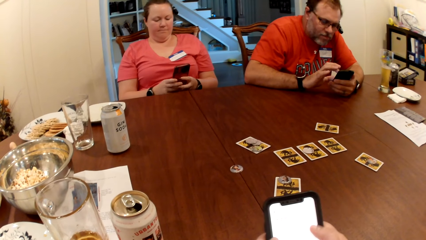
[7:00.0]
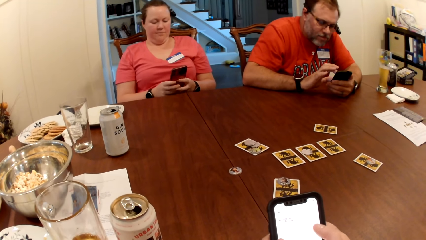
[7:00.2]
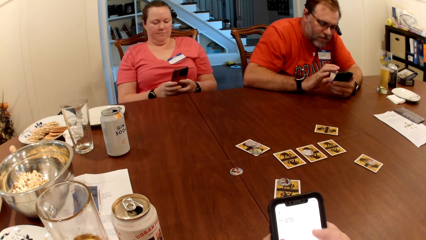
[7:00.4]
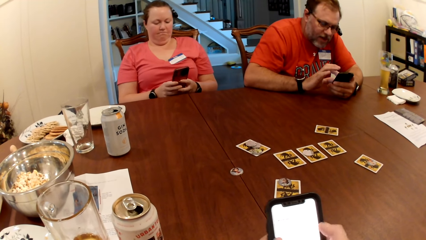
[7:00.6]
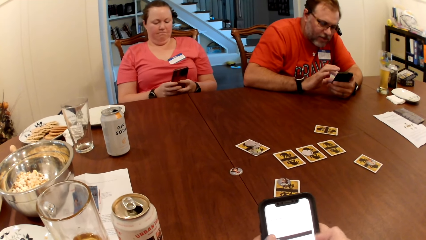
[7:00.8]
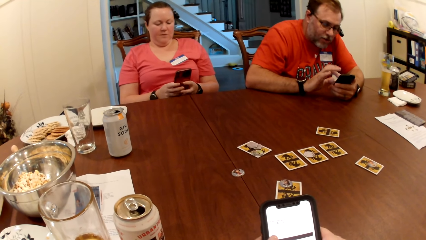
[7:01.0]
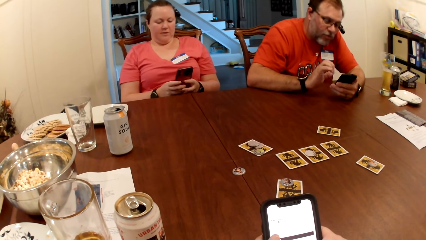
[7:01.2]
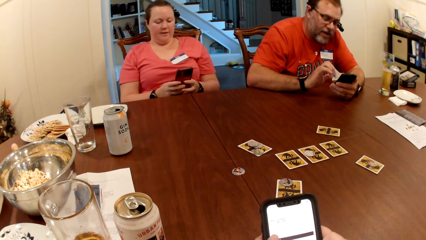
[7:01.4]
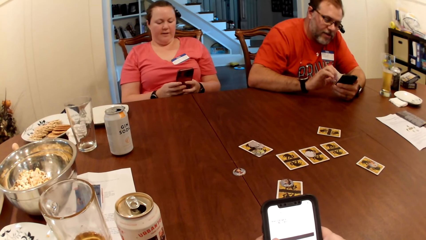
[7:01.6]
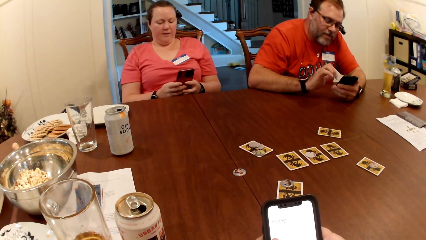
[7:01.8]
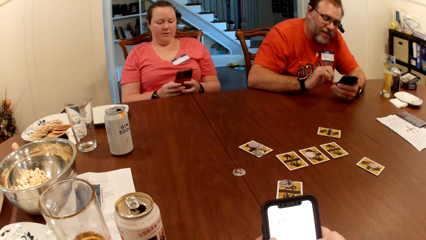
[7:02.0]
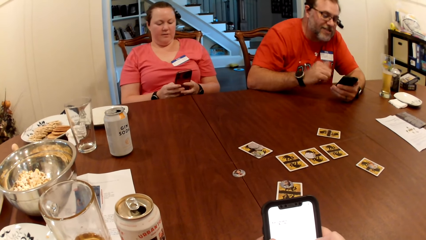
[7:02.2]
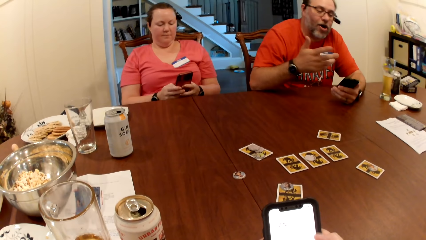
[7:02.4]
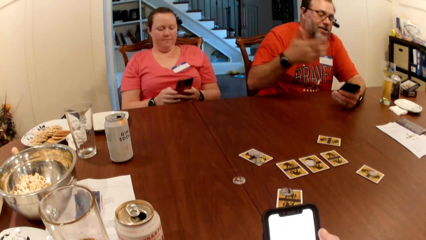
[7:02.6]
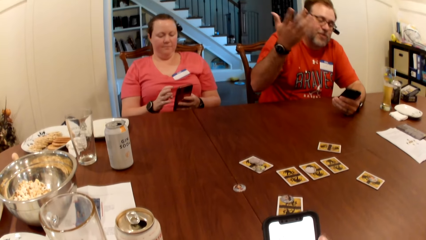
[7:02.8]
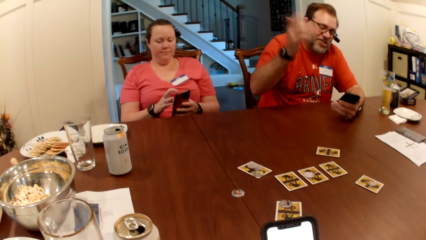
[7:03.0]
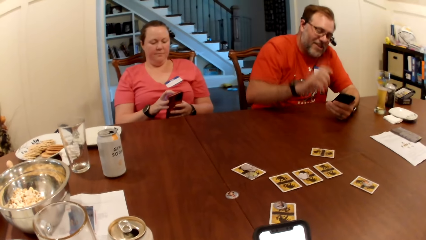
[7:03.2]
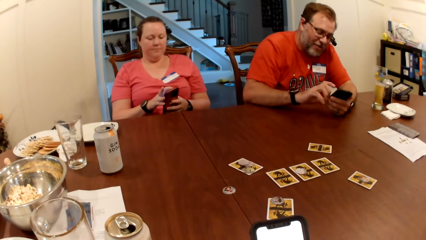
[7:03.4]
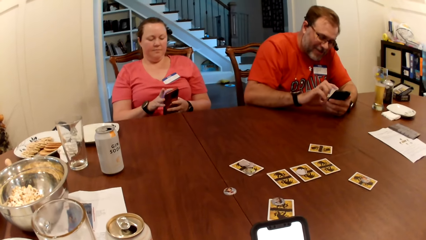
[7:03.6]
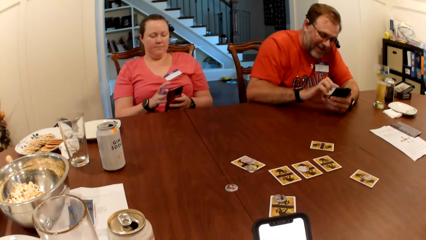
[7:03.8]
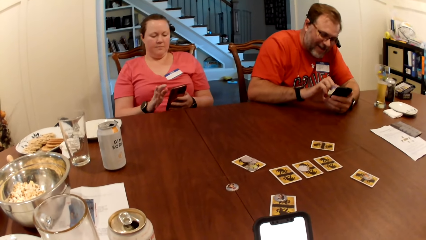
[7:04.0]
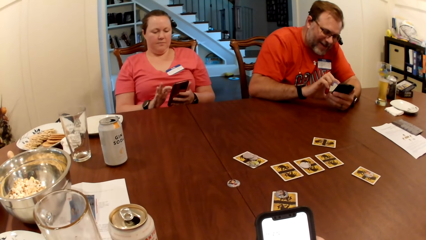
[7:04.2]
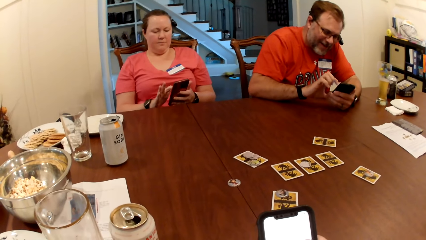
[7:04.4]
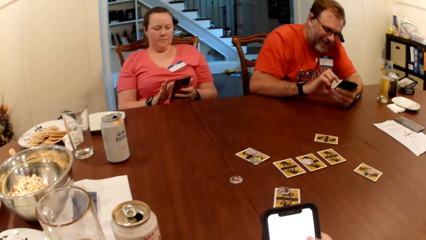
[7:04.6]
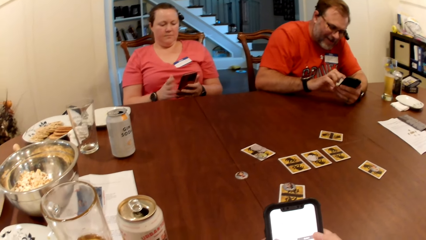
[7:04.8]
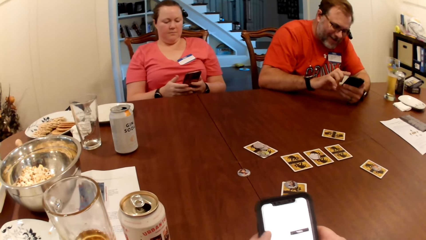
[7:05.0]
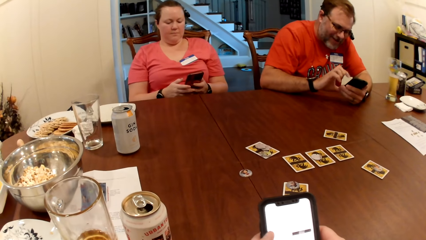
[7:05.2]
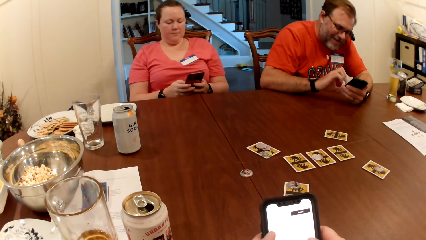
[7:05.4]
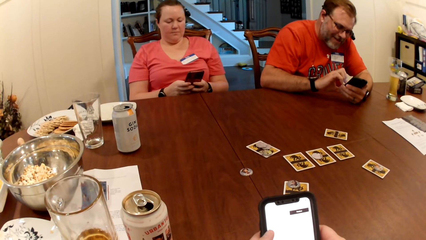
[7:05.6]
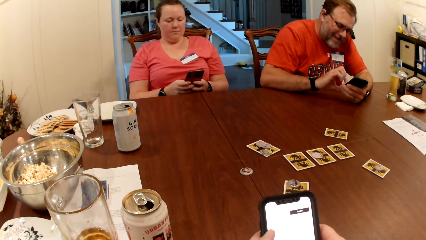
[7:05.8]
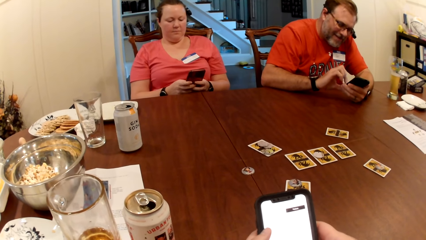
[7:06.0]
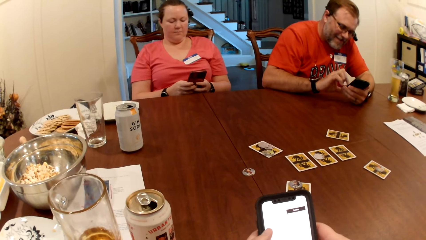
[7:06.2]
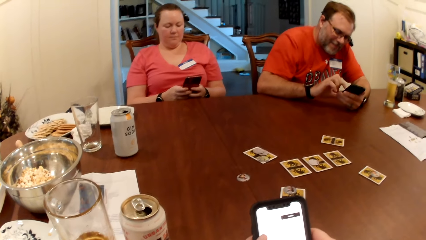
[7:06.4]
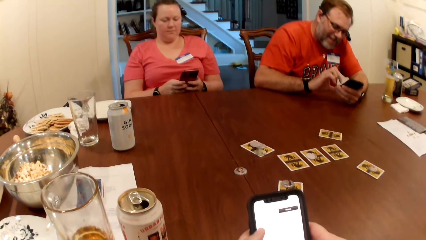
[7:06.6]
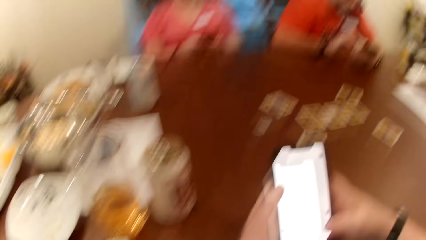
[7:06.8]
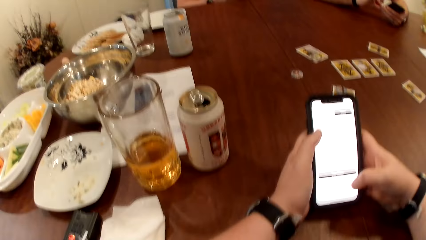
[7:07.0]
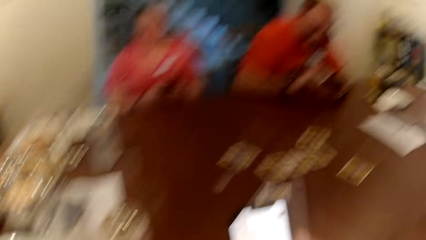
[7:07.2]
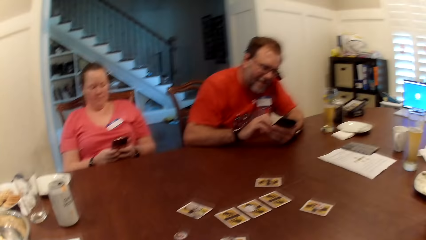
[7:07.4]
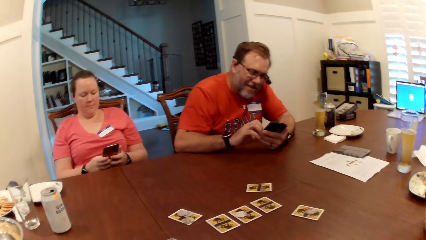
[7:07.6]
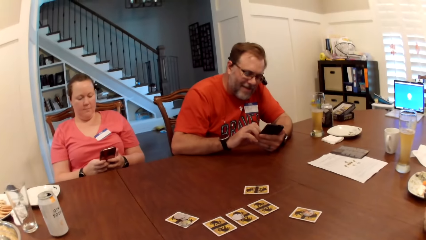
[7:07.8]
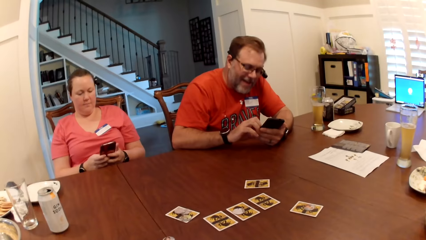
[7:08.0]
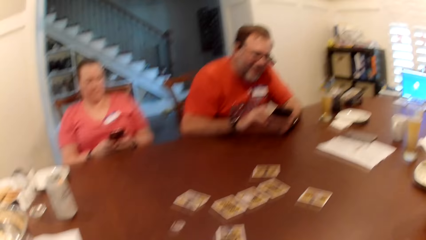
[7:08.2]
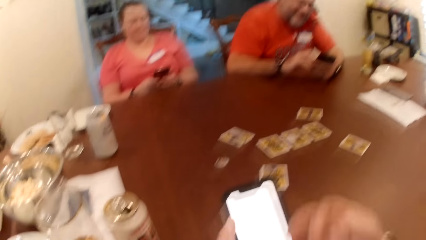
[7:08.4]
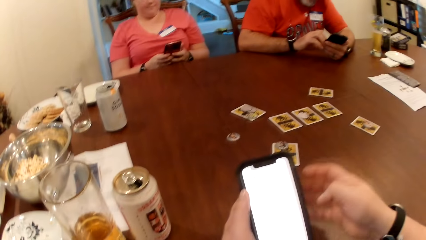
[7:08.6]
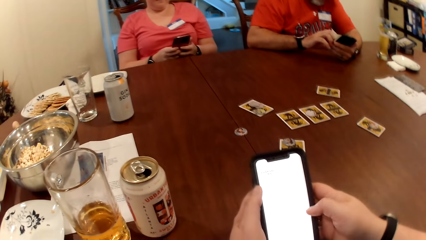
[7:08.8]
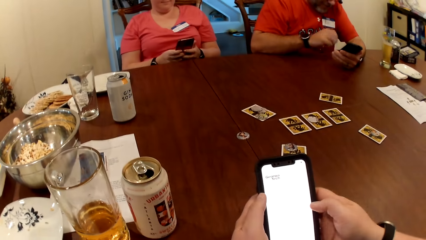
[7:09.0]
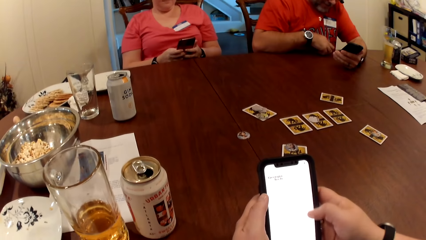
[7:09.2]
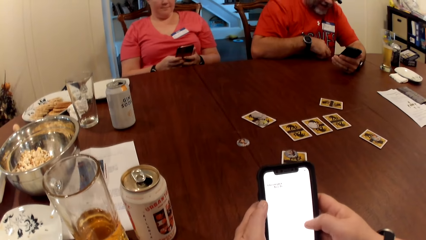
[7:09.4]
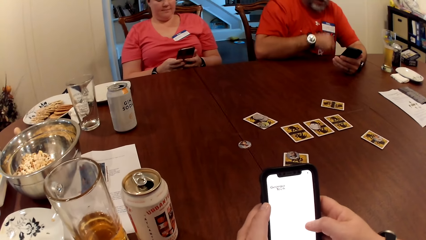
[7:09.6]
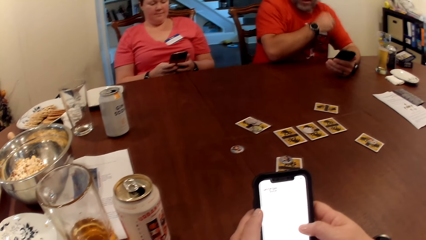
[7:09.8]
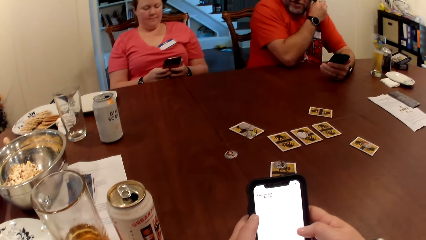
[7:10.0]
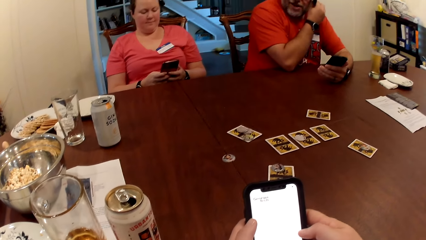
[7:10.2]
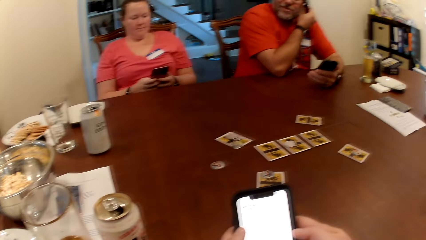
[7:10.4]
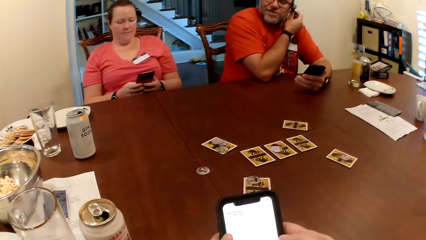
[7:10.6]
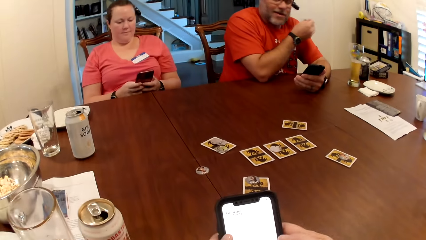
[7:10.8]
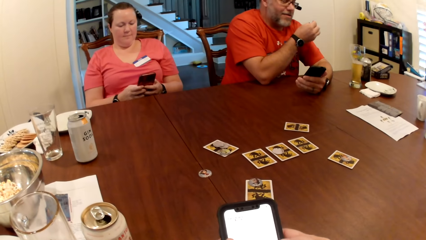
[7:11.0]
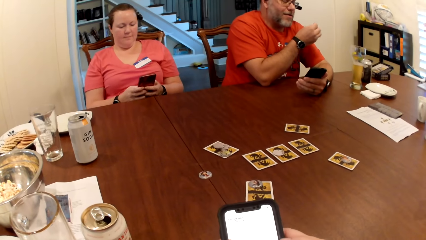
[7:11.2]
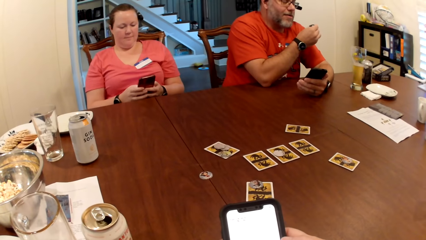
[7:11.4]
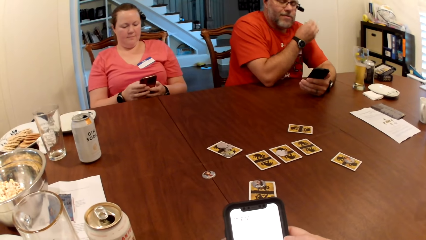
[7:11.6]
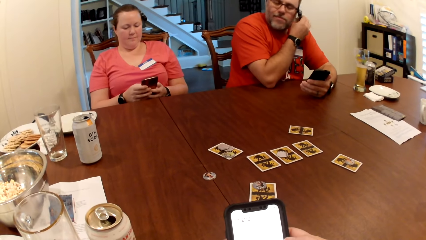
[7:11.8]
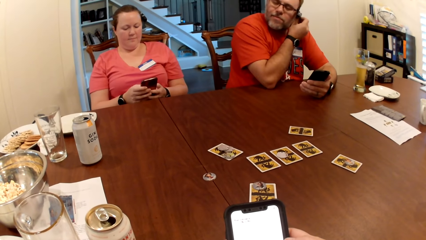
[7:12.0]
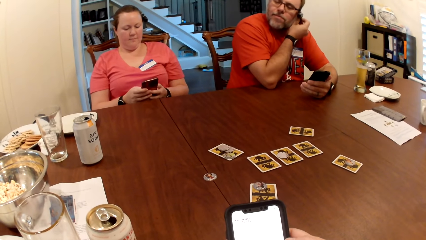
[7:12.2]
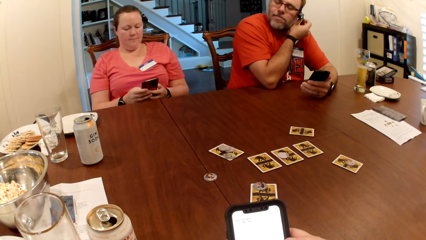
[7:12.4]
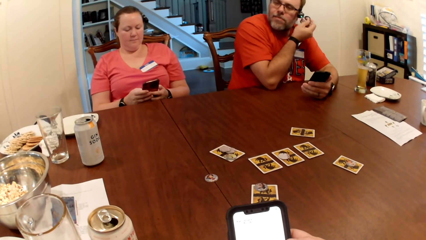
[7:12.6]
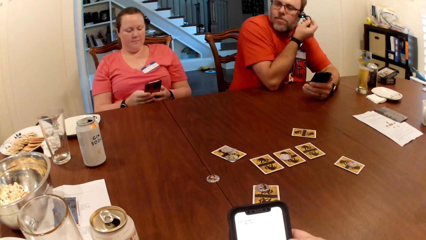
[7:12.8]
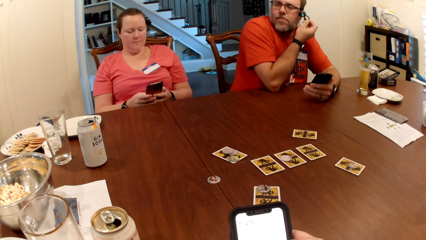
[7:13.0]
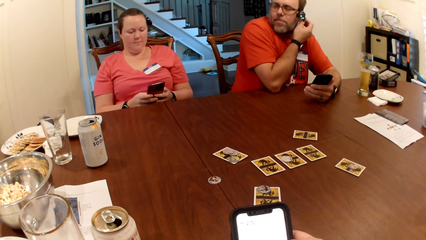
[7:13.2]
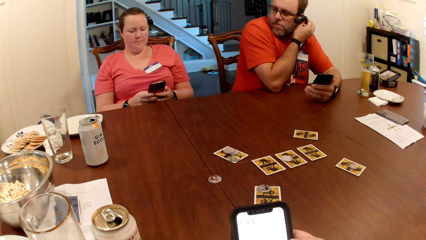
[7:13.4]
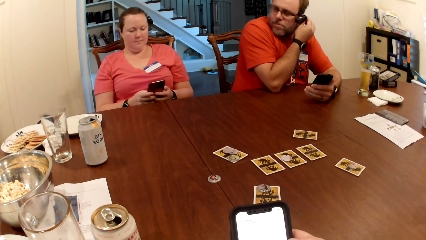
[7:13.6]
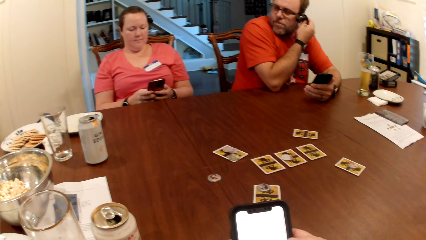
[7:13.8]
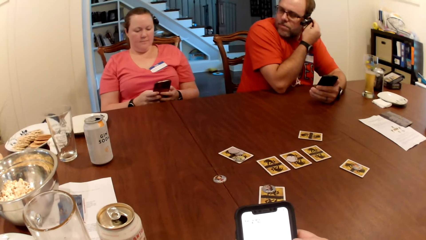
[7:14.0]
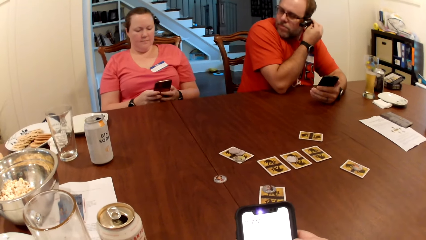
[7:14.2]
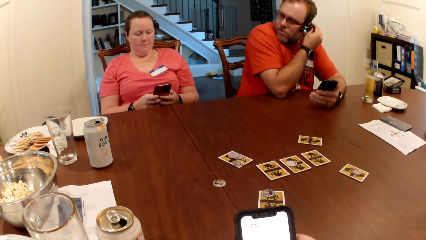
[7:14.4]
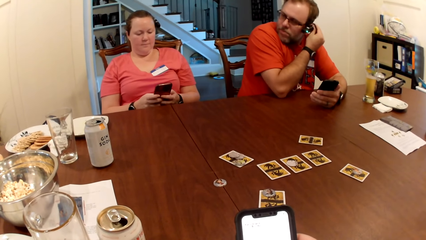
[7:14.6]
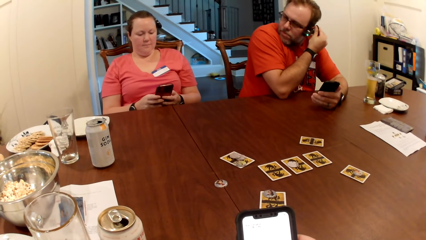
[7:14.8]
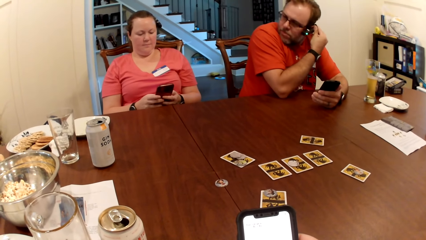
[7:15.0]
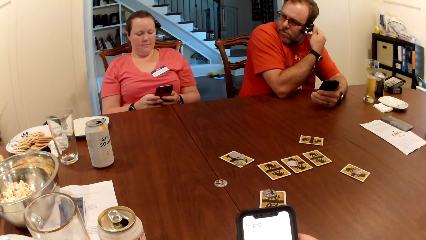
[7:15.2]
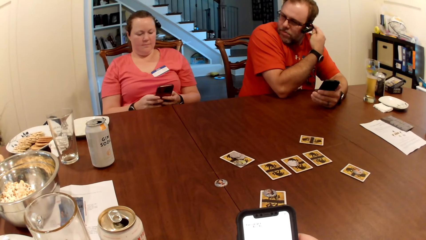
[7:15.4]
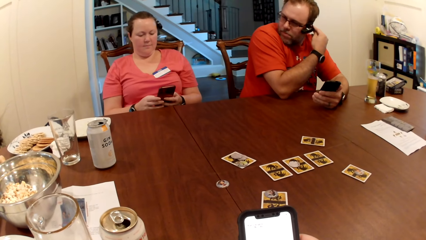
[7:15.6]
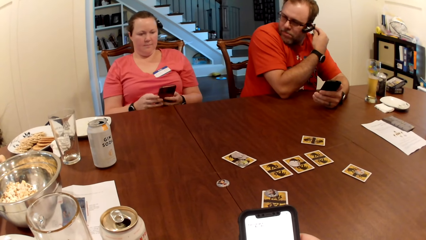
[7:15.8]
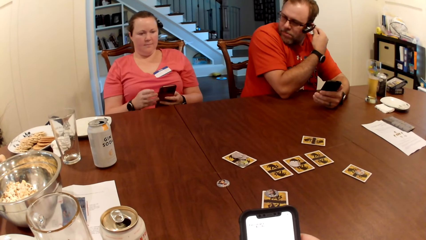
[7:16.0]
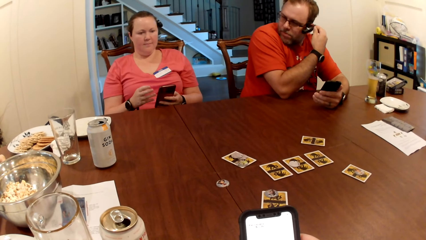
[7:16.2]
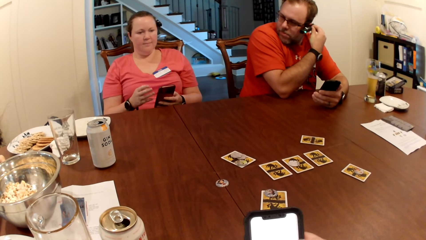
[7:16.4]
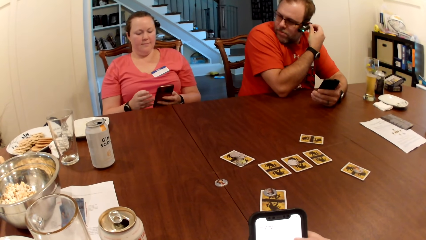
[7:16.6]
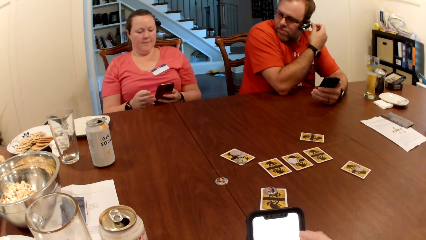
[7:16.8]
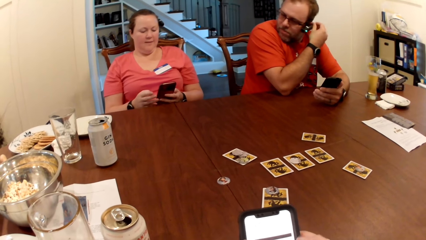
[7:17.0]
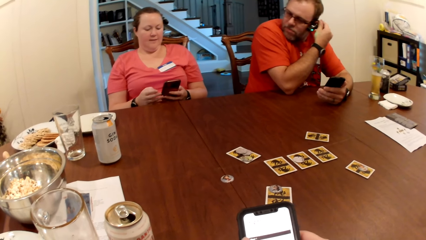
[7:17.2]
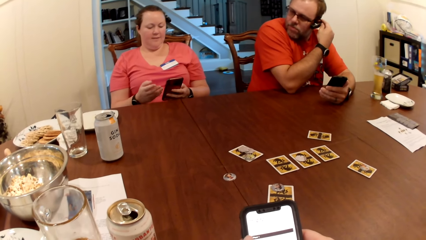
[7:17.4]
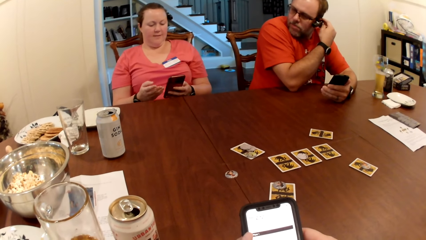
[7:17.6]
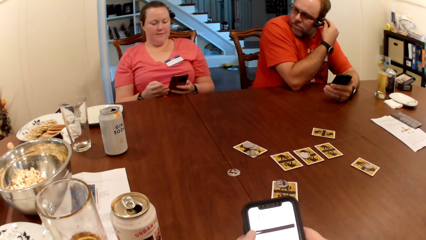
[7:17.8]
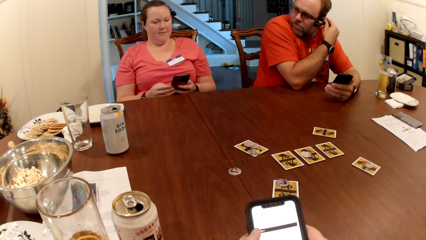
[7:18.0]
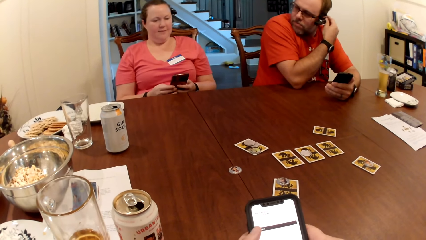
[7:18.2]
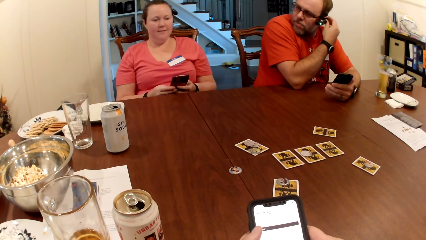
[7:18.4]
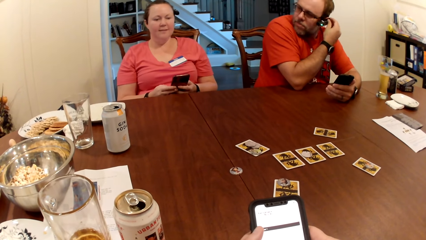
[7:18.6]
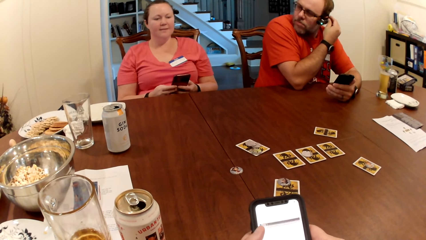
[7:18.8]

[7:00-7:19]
A man interacts with the camera wearer, a woman and another man. The camera wearer interacts with the first man. The first man picks up an earpiece on the table with his right hand. The camera wearer operates a phone. The first man removes something from the ear. The first man puts the earpiece in his left ear with his right hand. The first man stares at something. The first man puts something back on the ear.
